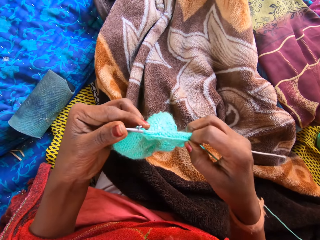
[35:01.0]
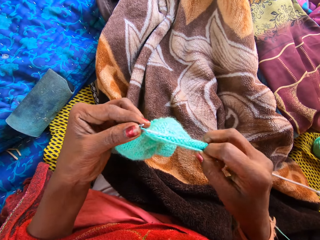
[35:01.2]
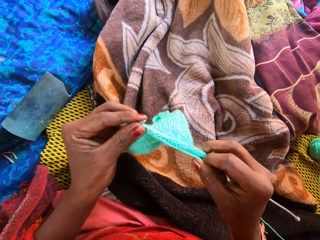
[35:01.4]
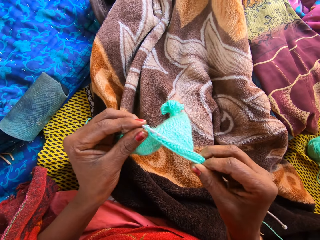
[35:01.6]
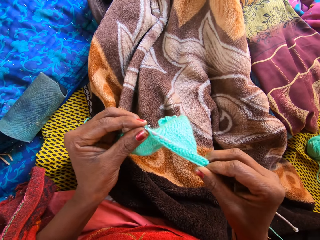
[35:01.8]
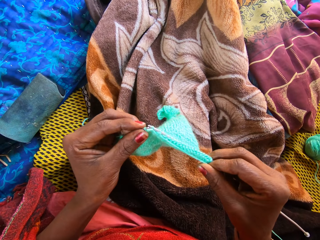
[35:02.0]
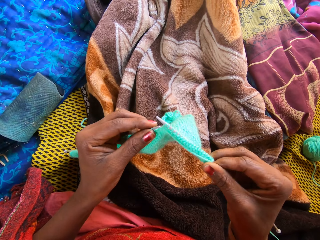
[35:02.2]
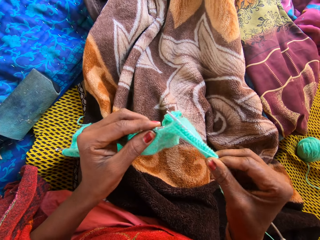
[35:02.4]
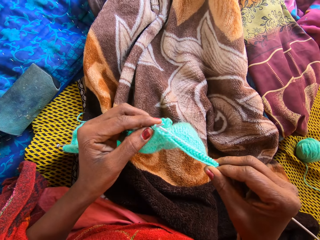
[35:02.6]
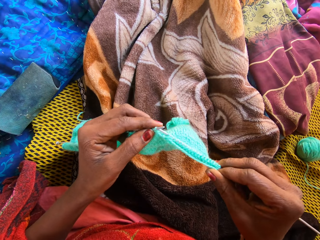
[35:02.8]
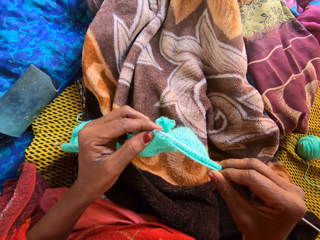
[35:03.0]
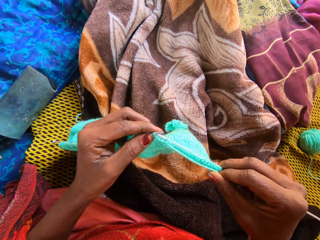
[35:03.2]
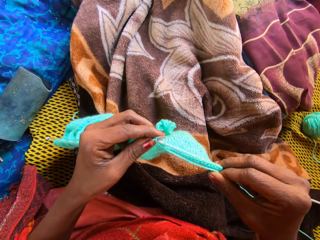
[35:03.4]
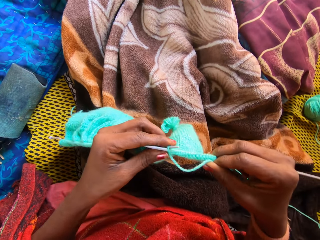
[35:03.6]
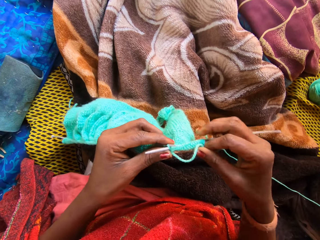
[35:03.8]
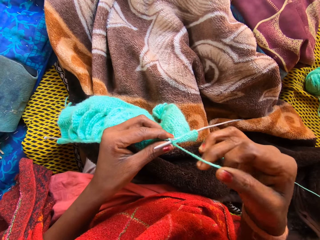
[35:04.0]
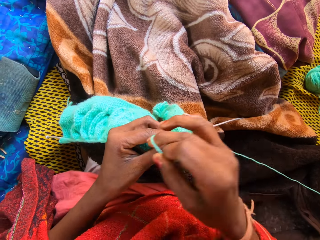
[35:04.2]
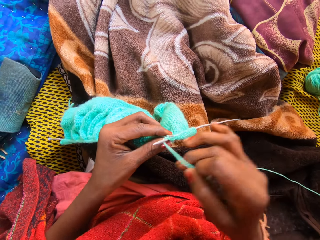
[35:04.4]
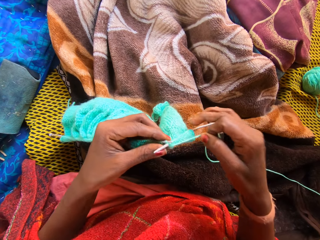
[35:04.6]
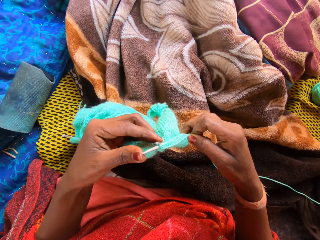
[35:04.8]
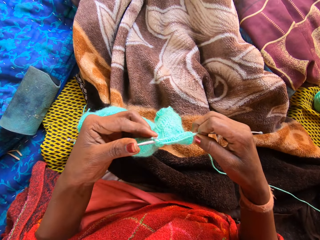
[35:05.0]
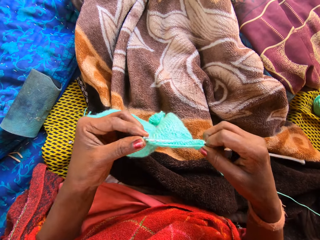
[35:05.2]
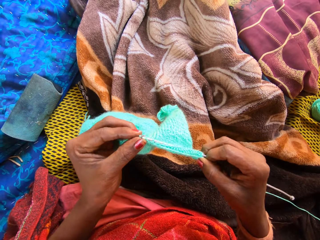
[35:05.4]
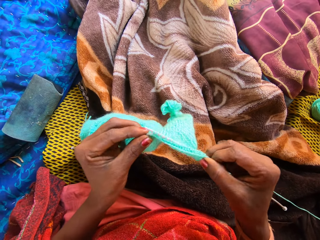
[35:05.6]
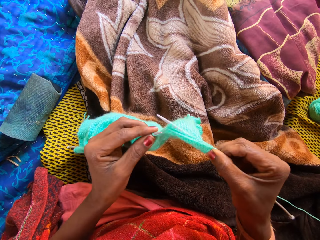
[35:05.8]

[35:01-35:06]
The camera wearer knits with two knitting pins and yarn on the straw mat.

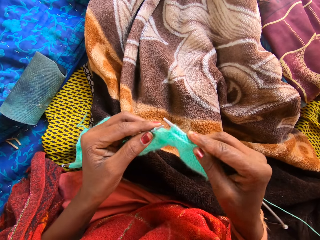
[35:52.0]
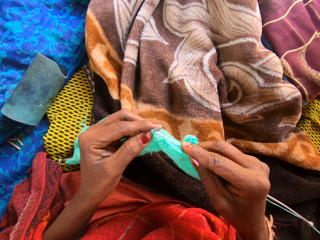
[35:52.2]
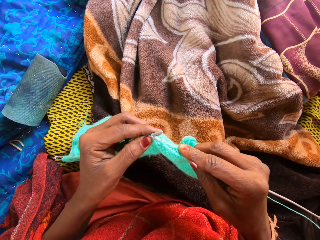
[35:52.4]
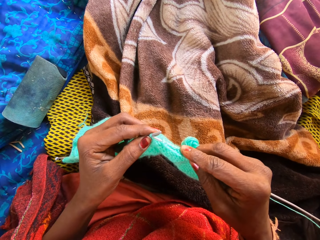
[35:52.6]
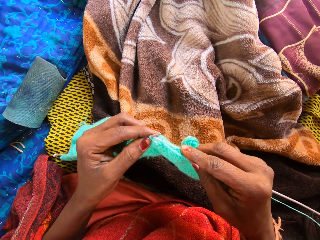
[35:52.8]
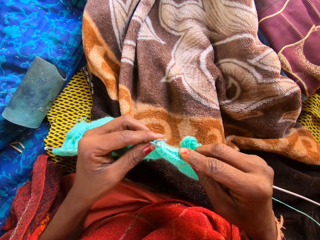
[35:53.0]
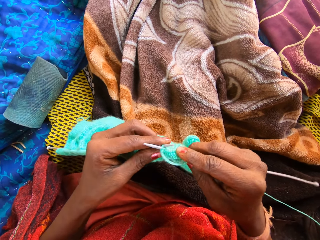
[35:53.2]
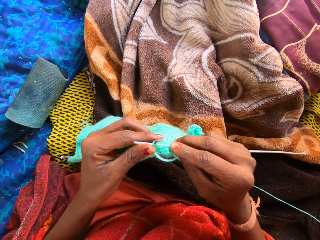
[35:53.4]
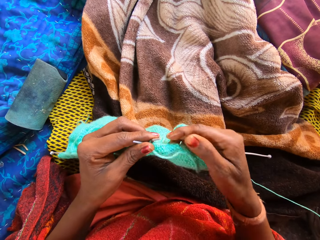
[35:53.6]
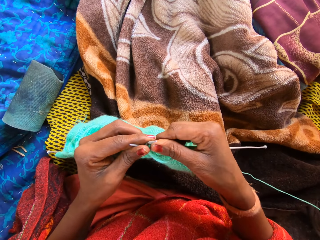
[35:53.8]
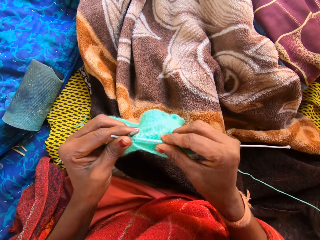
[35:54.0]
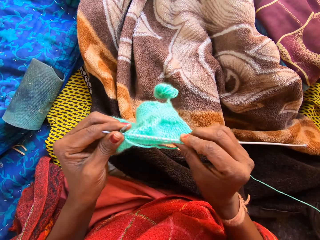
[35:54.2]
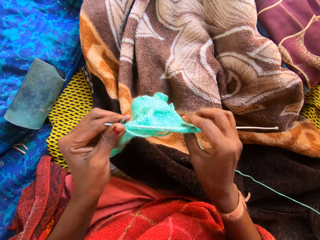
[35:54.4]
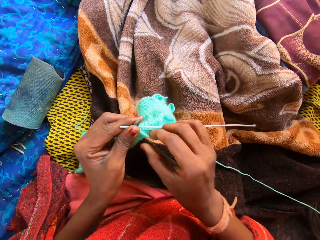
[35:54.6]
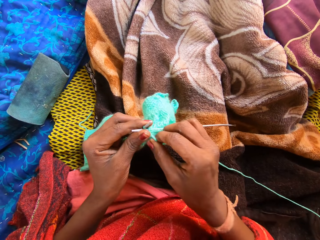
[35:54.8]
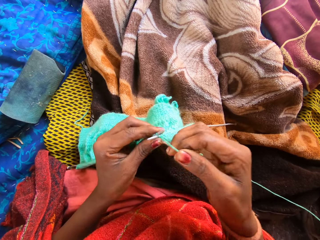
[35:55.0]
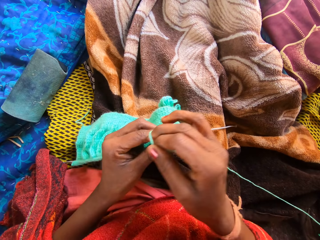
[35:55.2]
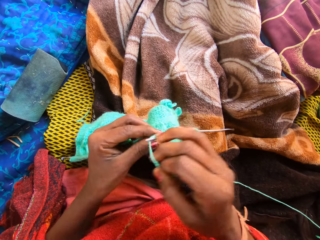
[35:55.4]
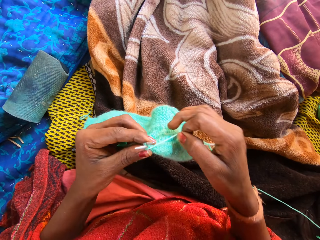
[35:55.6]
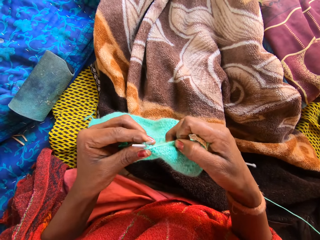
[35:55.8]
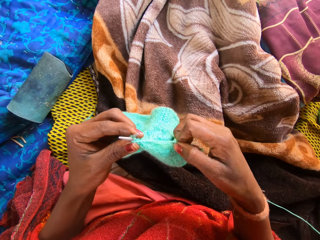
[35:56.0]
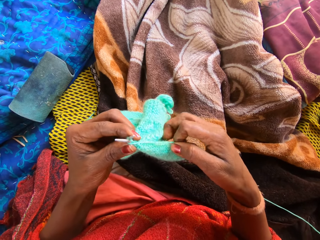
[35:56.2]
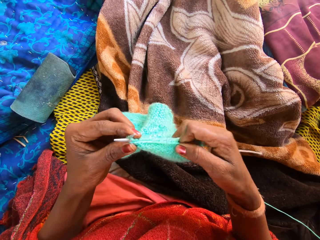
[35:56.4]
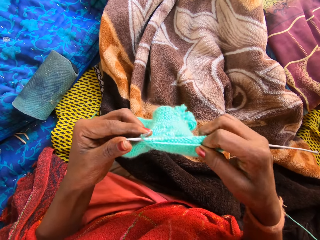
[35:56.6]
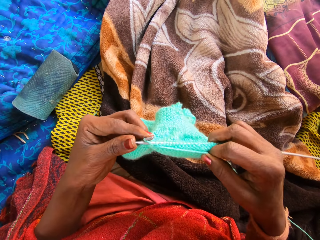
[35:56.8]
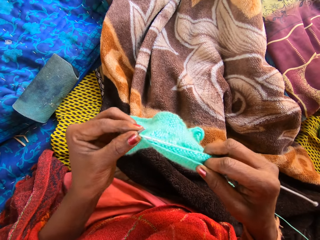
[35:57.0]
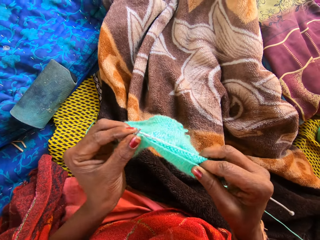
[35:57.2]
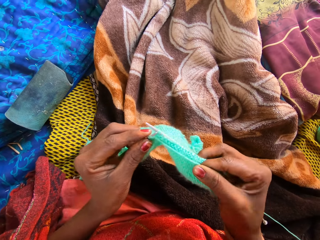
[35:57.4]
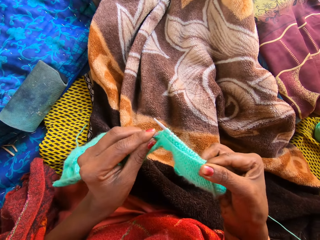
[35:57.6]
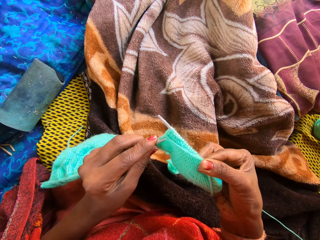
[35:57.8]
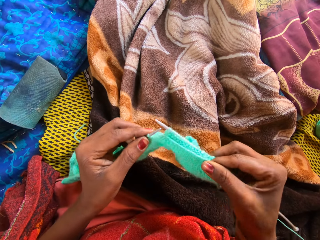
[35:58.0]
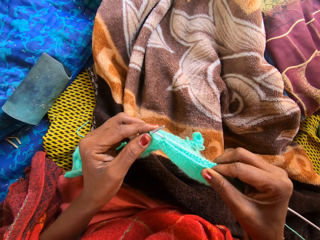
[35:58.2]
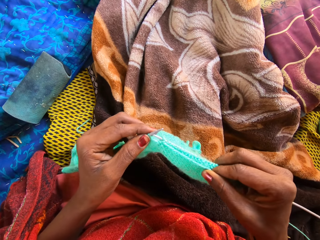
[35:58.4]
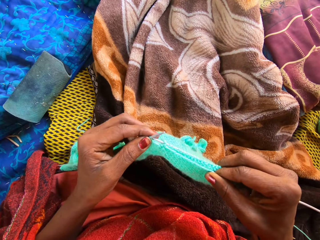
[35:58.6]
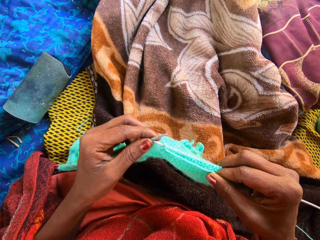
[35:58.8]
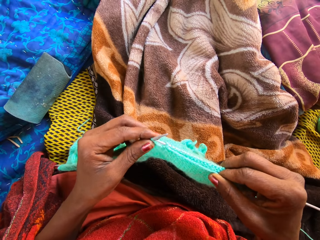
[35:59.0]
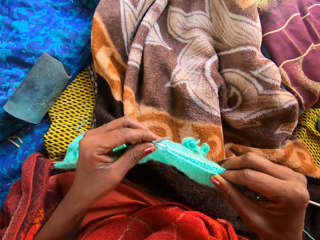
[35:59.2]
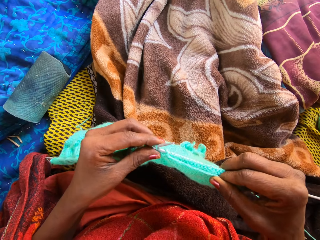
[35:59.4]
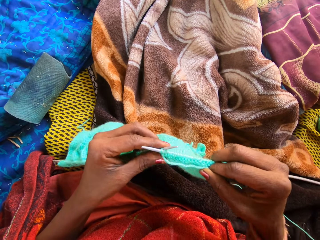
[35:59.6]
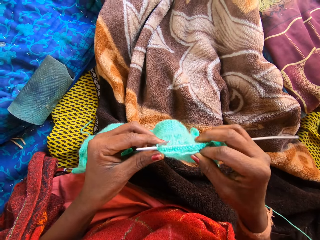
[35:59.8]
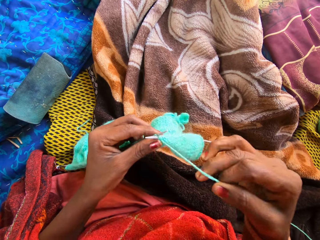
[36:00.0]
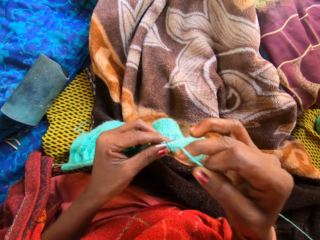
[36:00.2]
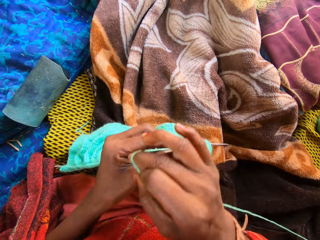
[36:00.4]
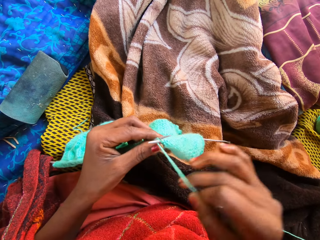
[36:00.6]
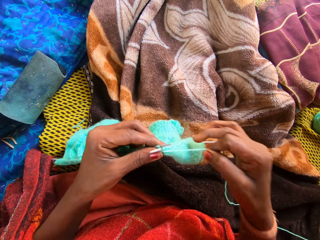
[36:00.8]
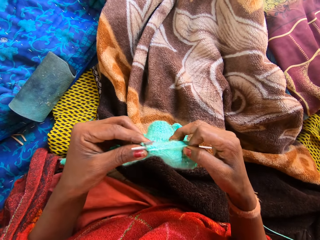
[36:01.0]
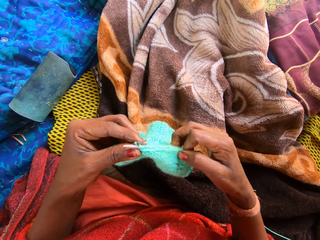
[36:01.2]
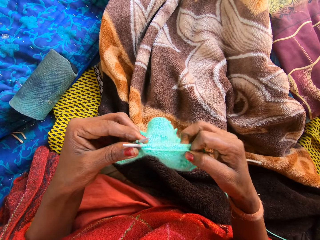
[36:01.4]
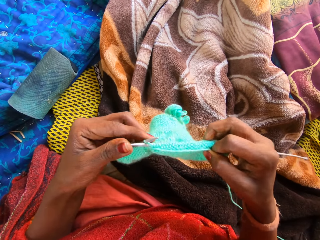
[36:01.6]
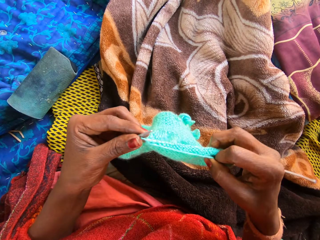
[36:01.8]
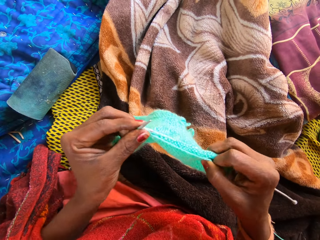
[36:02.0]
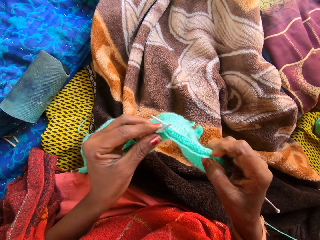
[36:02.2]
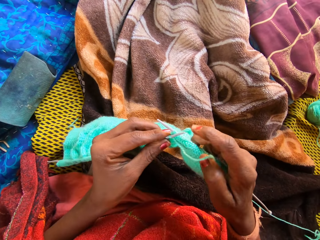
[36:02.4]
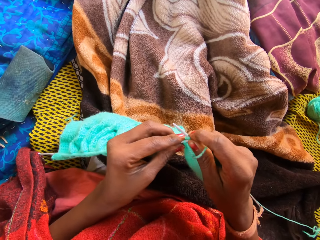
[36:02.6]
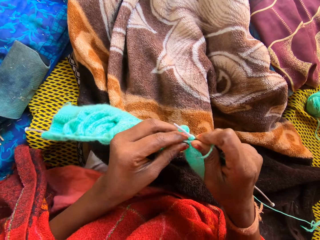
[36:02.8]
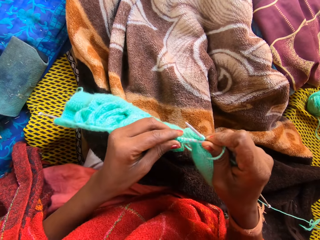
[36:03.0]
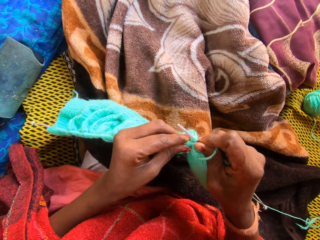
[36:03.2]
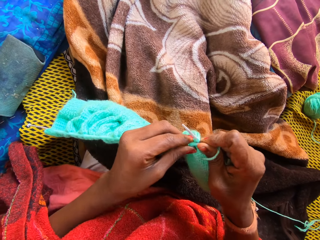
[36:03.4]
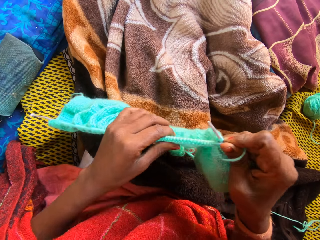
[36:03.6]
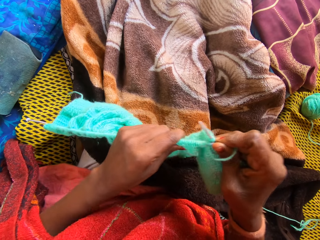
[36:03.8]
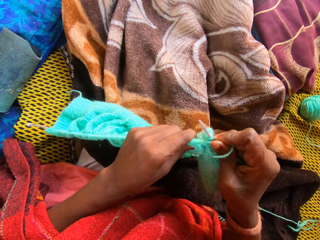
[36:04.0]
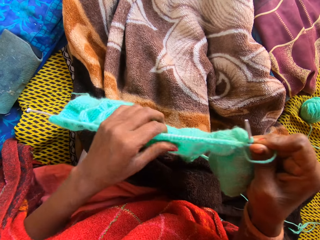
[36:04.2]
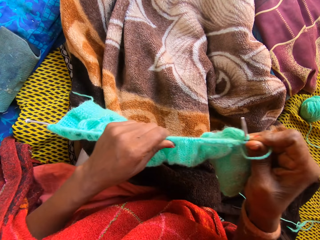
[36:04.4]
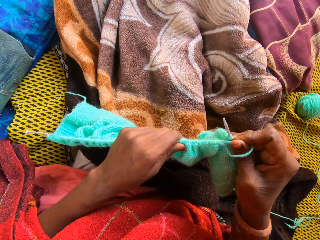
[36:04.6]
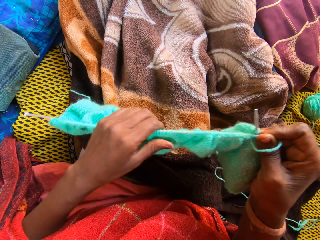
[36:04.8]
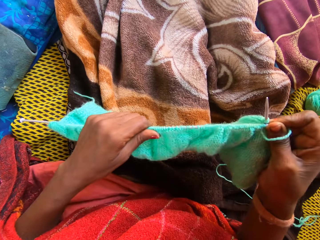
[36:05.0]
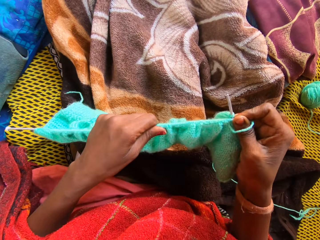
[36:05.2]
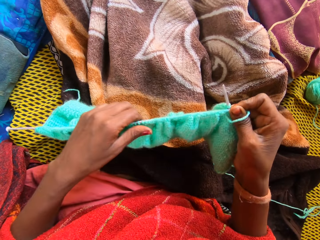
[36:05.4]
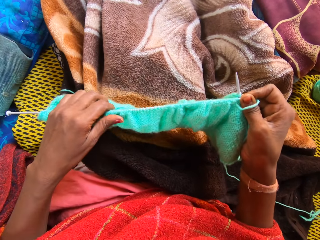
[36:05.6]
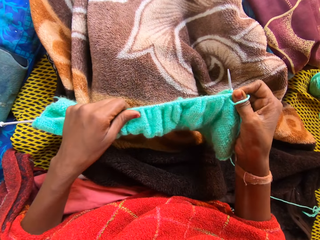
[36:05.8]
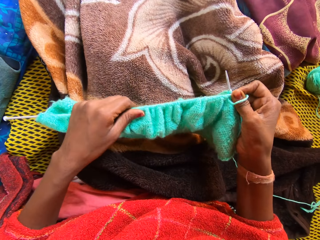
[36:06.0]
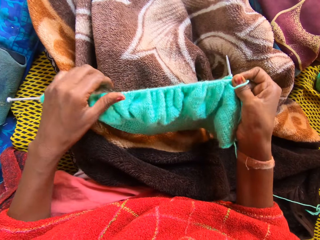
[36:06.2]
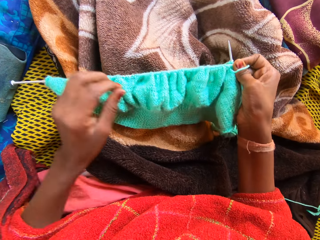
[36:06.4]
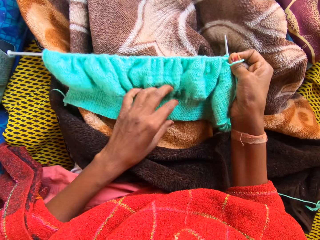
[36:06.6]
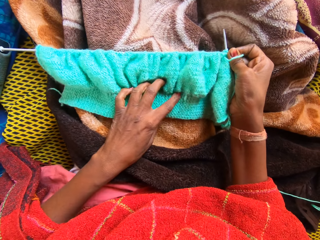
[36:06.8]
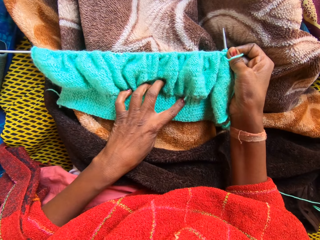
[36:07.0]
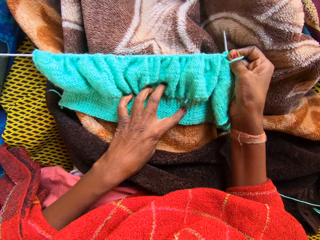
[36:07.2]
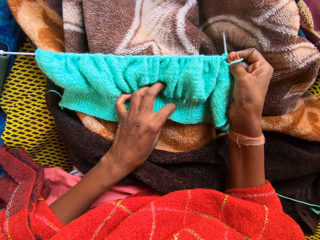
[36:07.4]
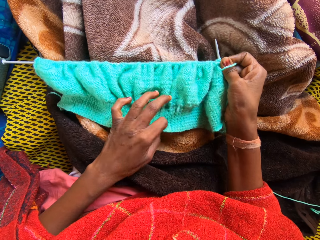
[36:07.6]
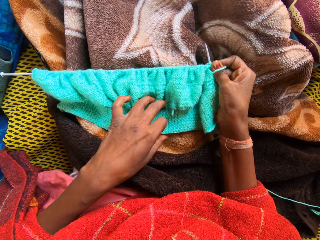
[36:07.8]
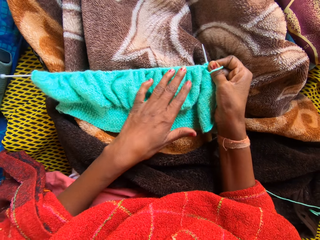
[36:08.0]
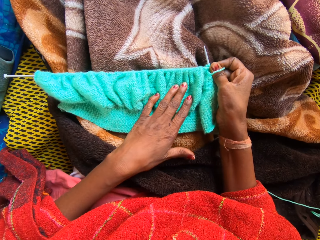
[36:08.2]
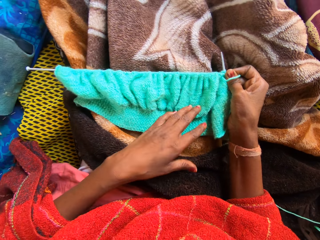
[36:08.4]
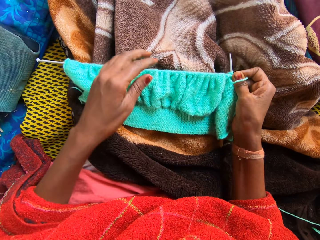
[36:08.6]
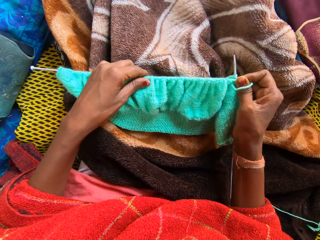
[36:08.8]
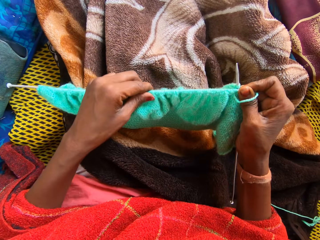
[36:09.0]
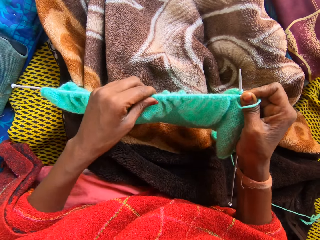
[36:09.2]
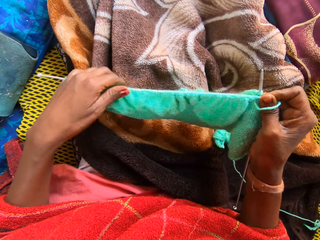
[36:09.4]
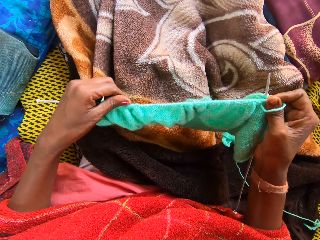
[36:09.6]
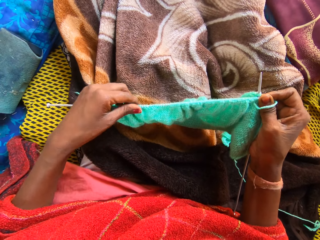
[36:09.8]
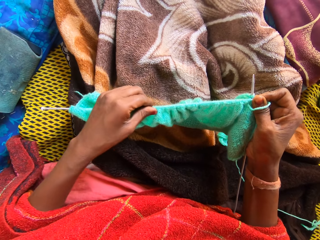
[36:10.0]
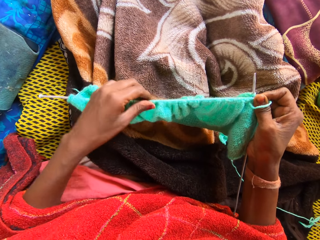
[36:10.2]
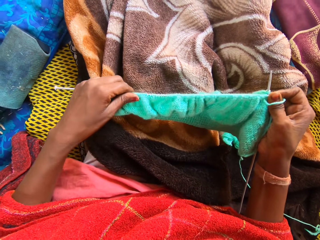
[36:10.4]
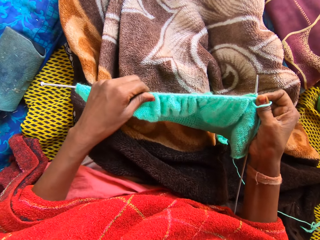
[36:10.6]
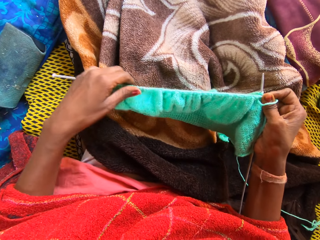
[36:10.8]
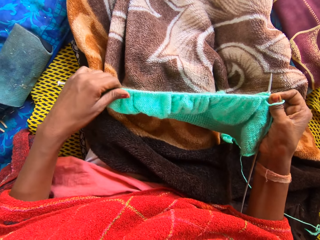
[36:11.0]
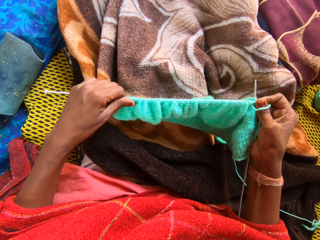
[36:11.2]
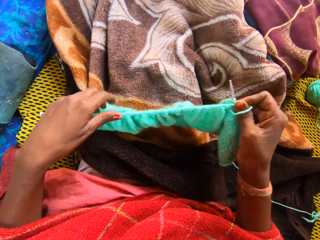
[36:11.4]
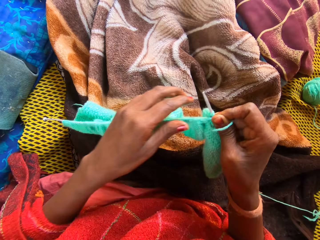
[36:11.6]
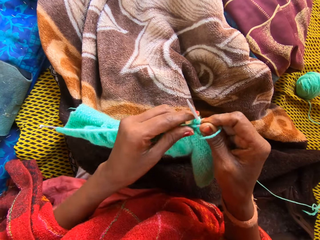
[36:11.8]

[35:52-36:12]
The camera wearer knits the fabric. She holds the knitting needle on her left hand. She holds the fabric. She knits the fabric. She holds a part of the yarn and the knitting pins with her right hand. She holds the fabric with her left hand. She adjusts the yarn with her left hand. She places the yarn on a duvet with both hands. She straightens the yarn with her left hand. She holds the fabric. She holds a part of the yarn and the knitting pin with her right hand. She adjusts the yarn with her left hand.
